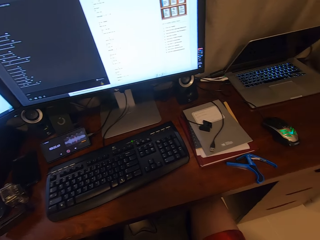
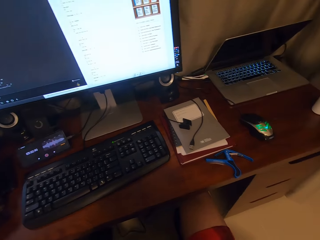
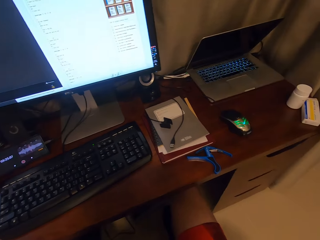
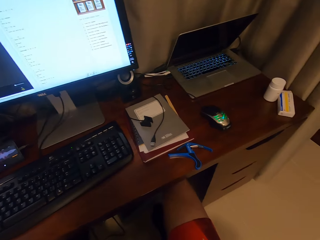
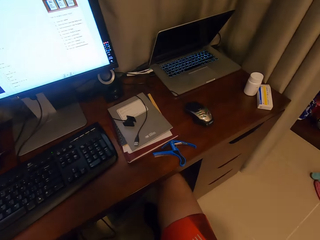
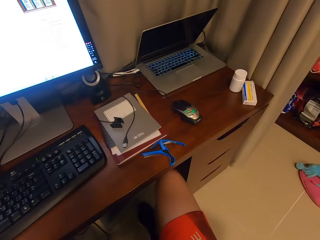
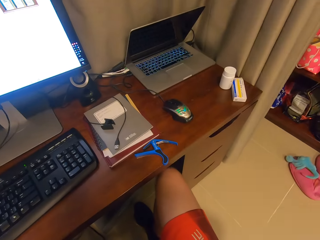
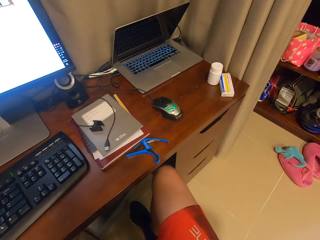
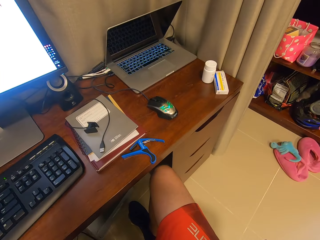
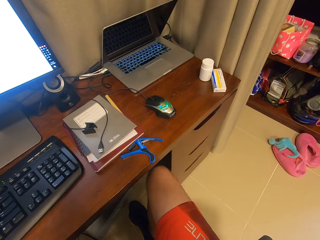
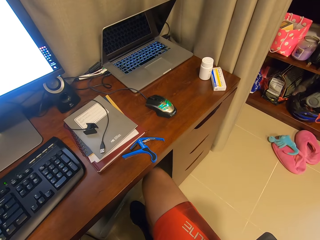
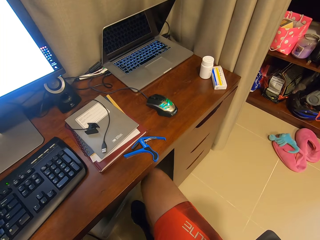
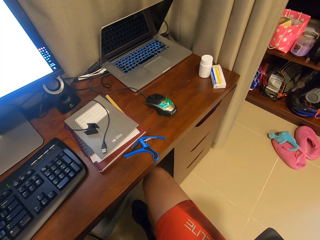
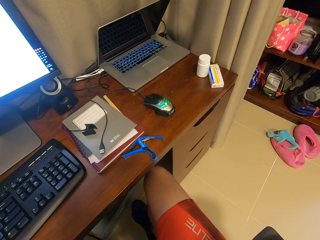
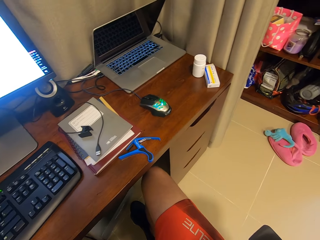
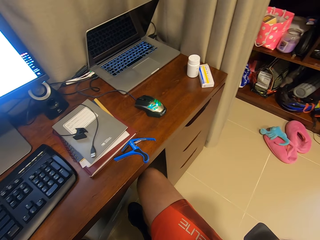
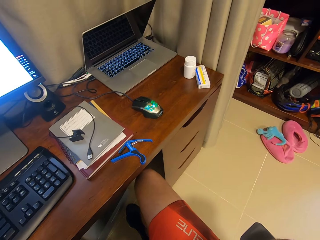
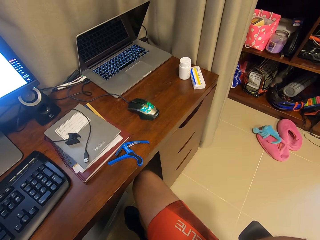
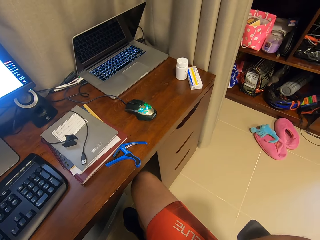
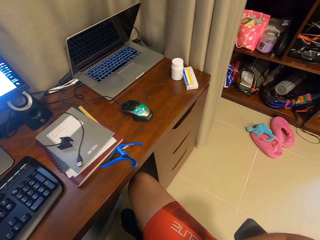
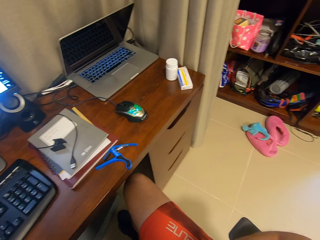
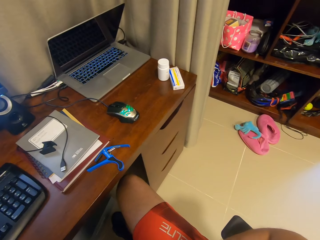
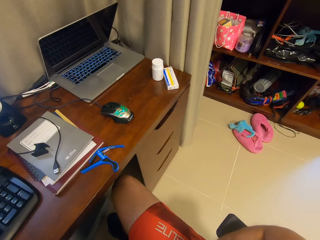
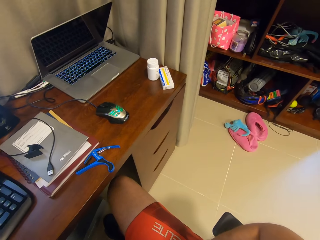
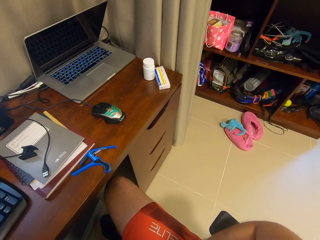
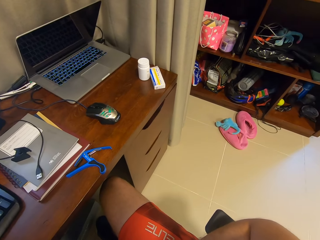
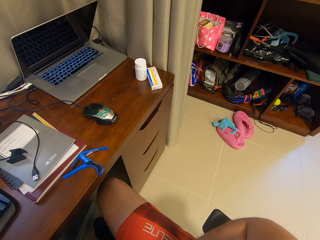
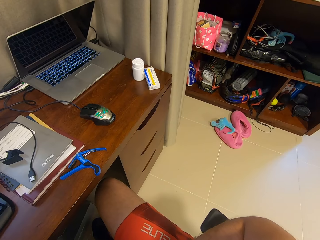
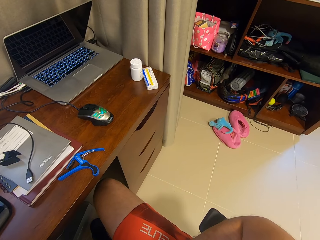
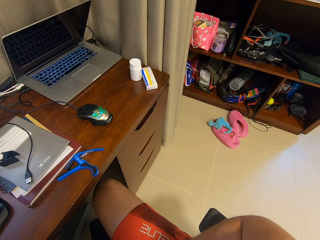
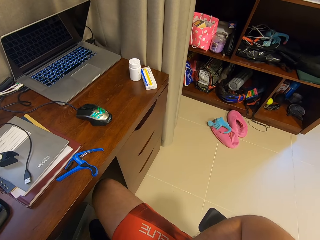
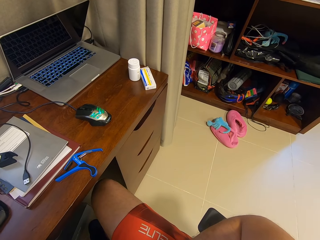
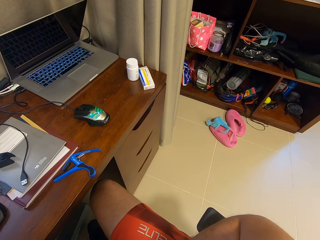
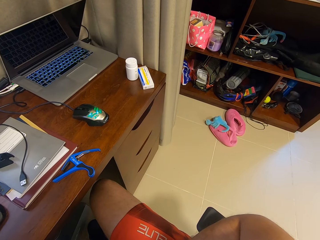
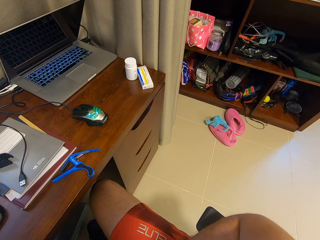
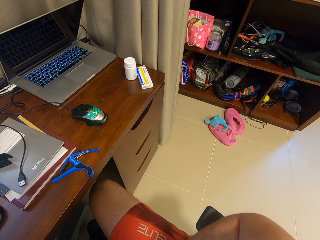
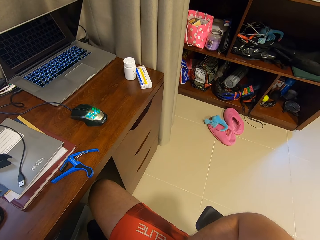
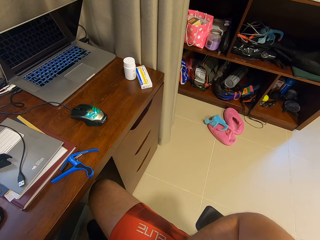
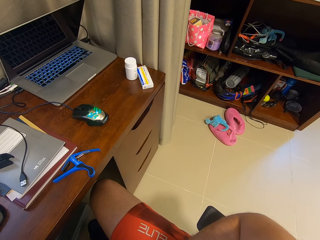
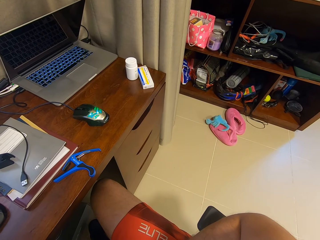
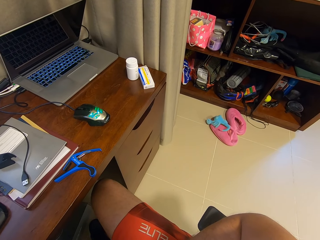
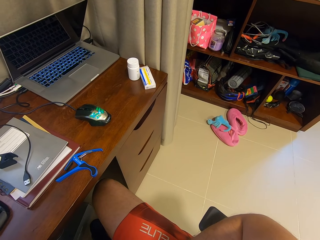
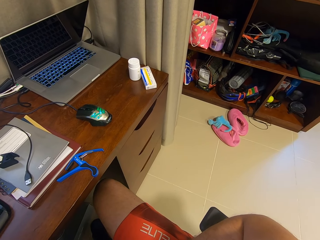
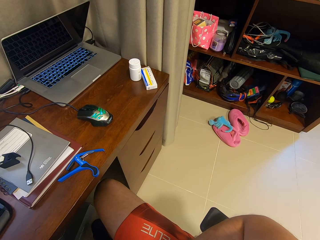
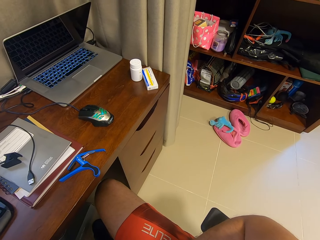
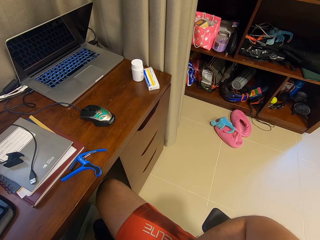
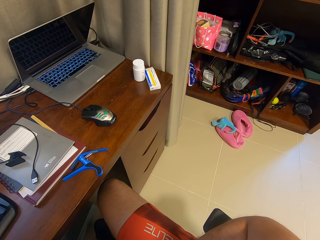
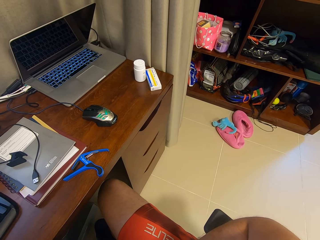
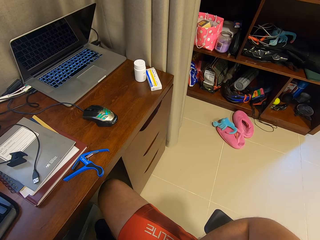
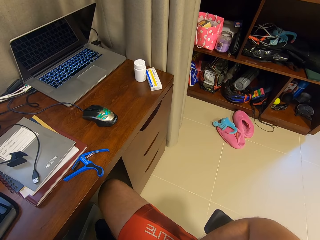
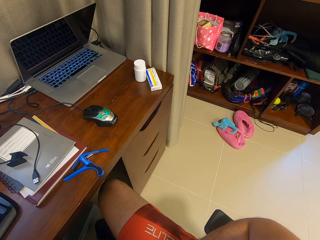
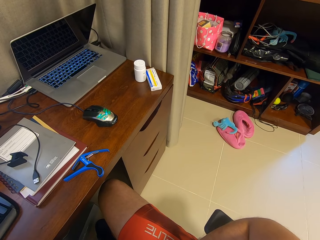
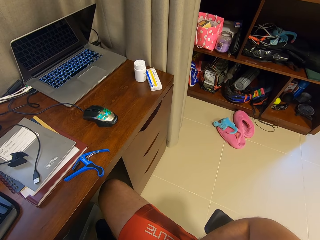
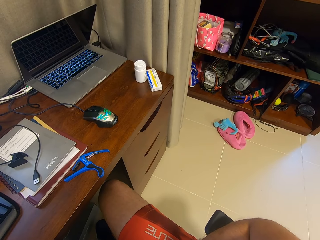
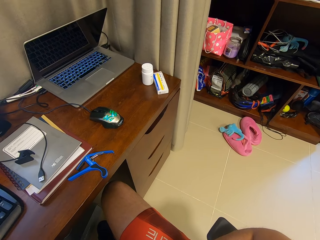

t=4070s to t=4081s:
The camera wearer swings a chair on the floor. They look around a room.

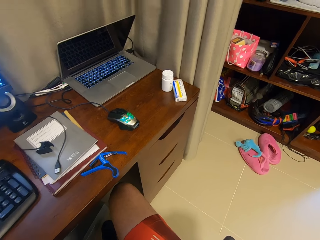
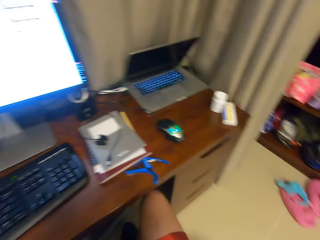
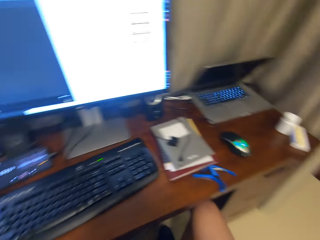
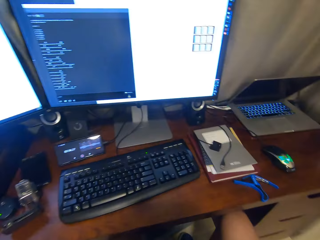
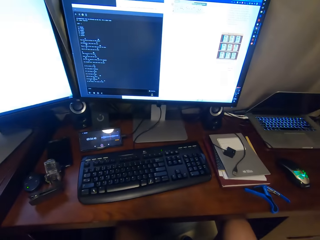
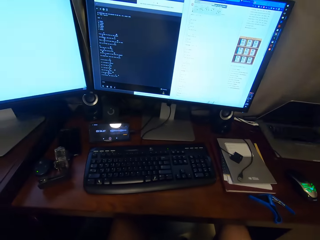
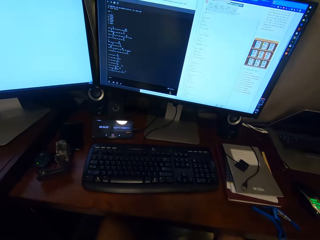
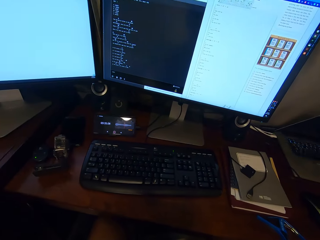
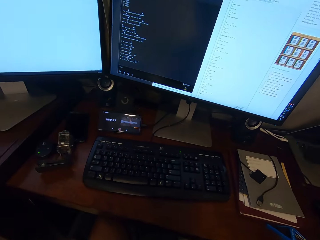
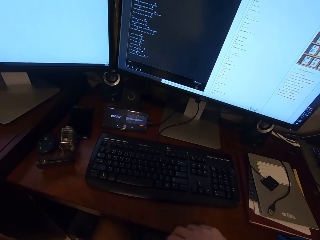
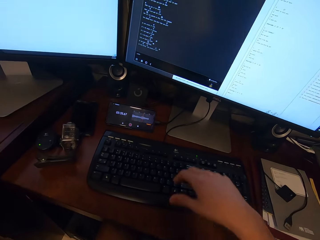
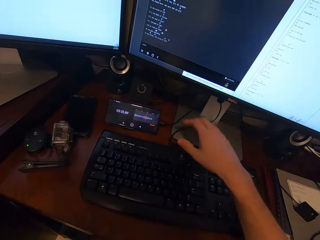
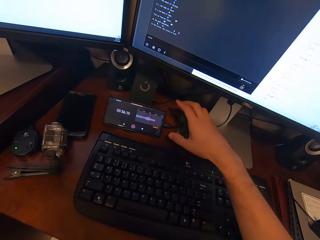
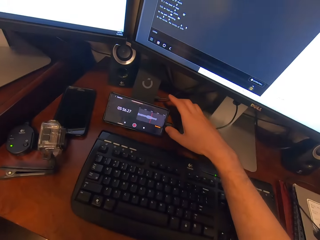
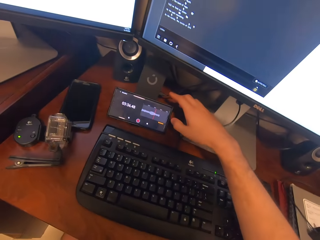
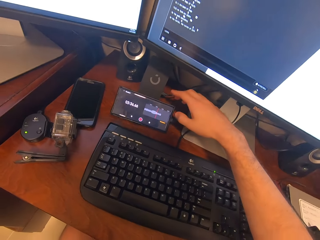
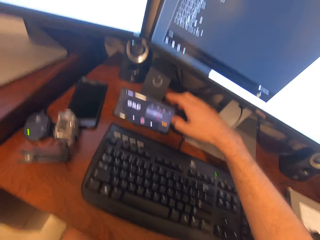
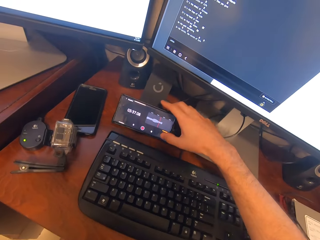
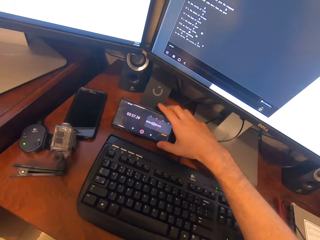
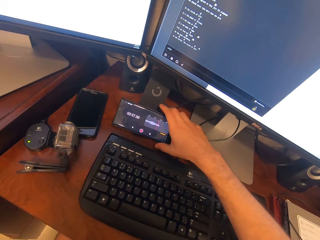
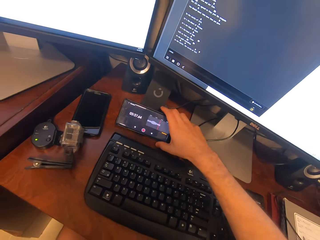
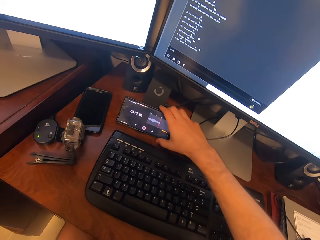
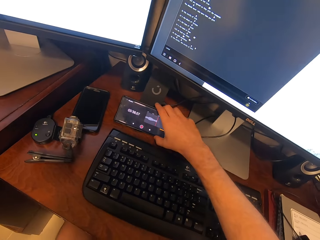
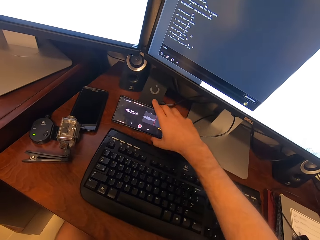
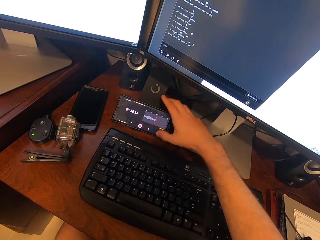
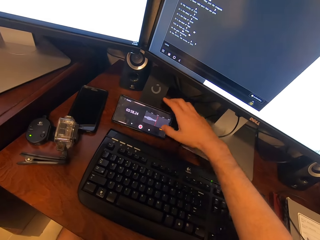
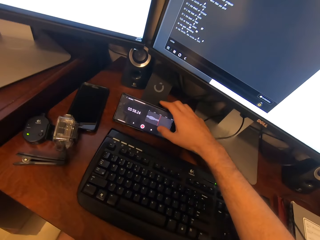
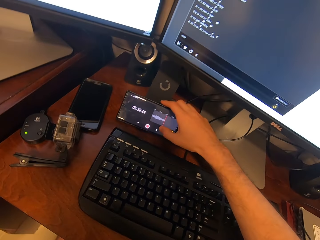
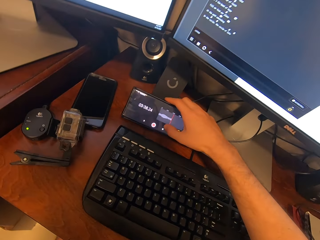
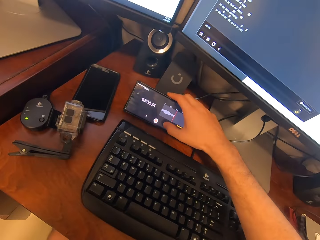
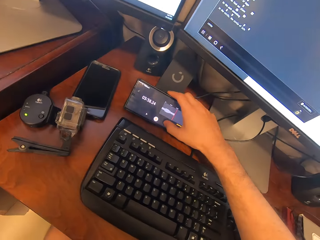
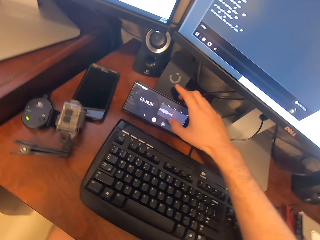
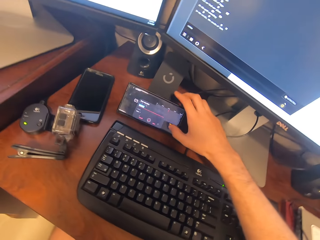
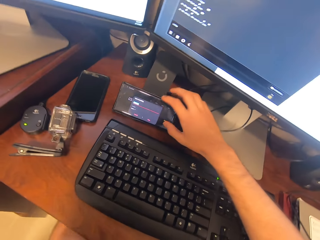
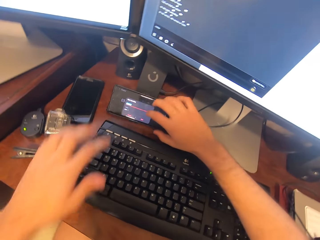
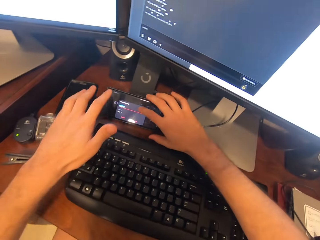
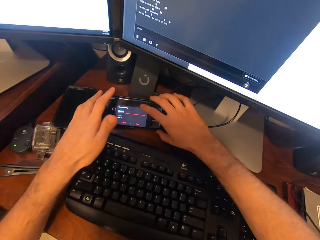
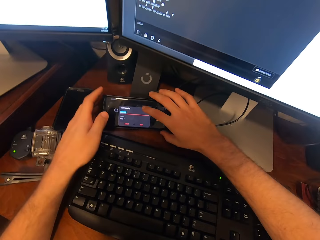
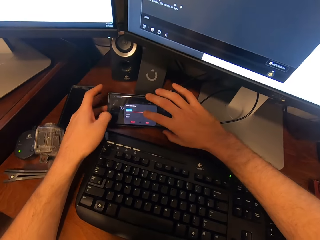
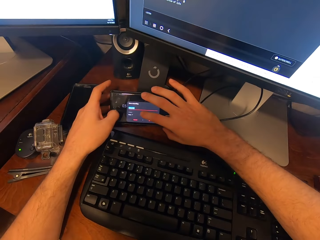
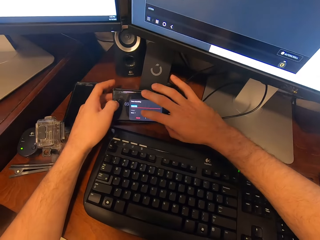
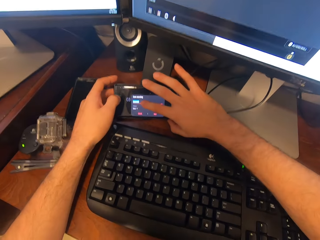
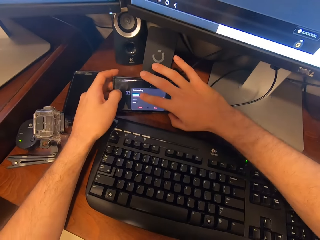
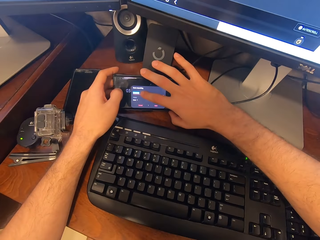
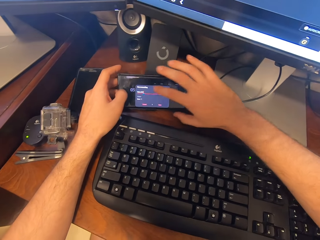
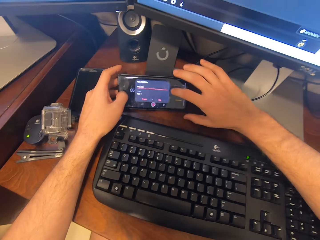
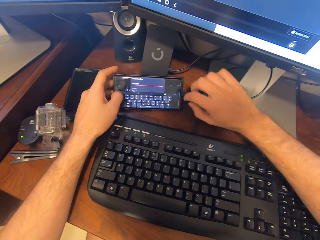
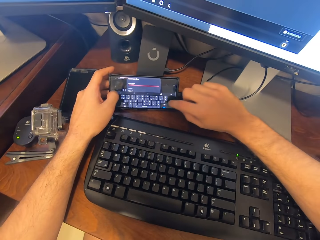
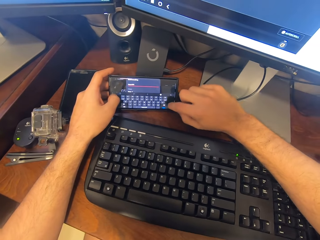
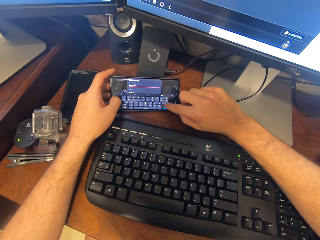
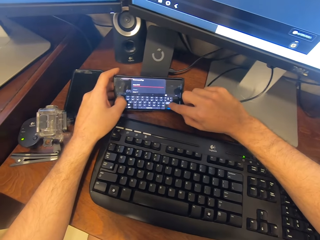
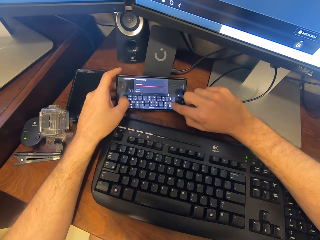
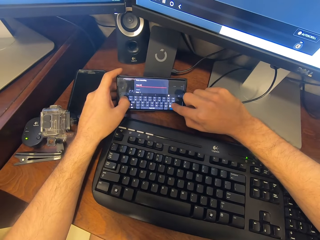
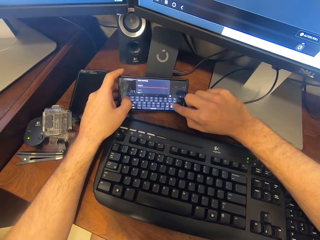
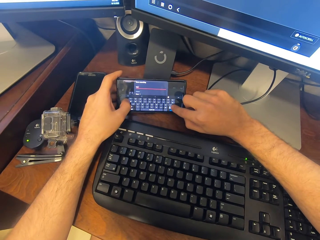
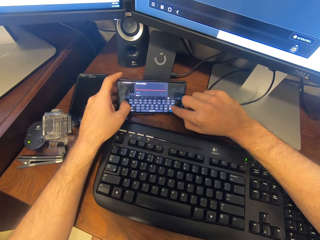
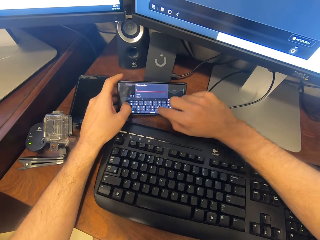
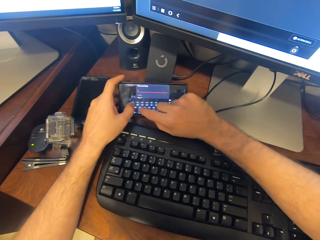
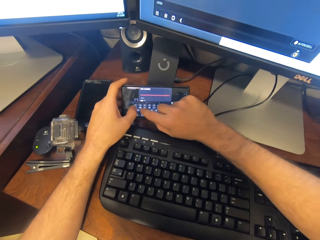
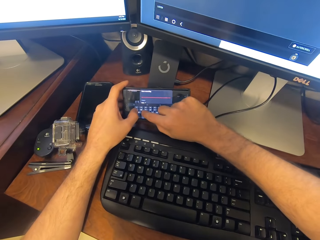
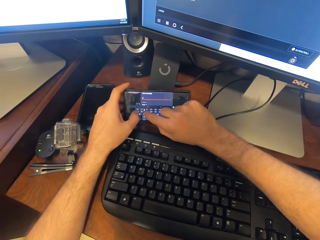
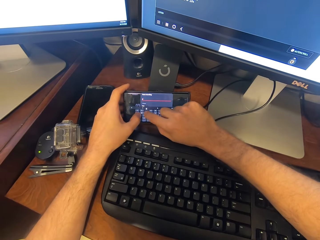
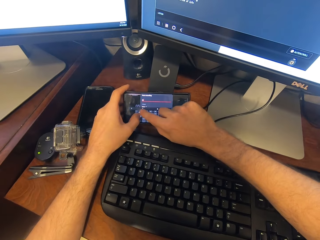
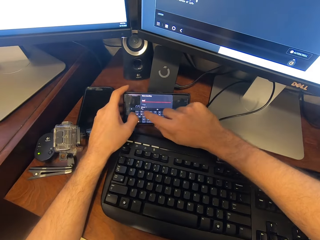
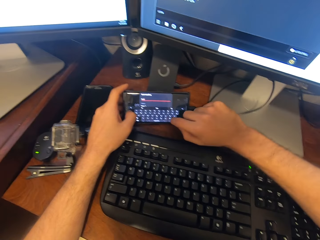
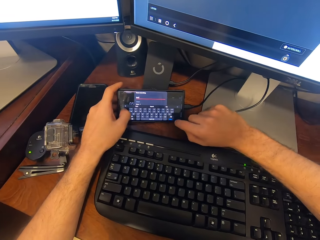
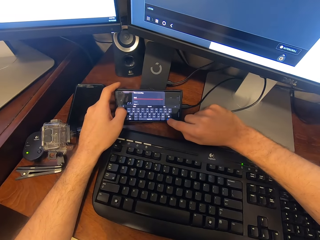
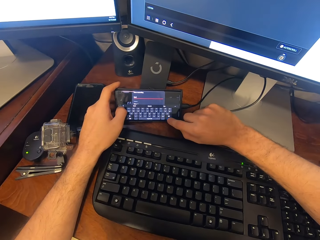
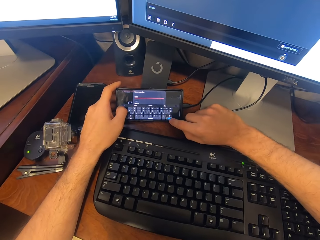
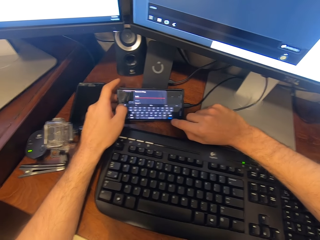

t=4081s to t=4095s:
The camera wearer holds the phone with the hand. They operate the mobile phone. They tap the screen on the phone with the finger. They hold the phone with both hands. They tap the screen on the phone with the finger. They type something on the phone.
